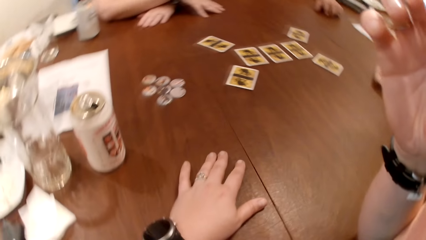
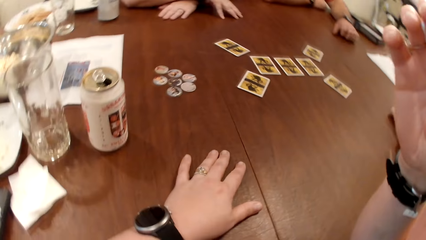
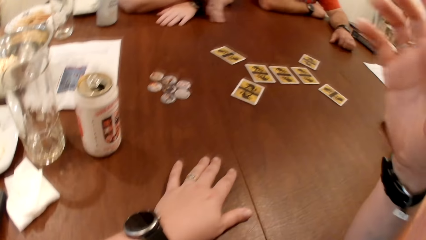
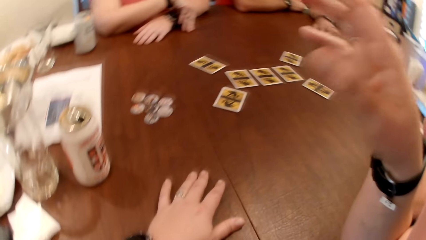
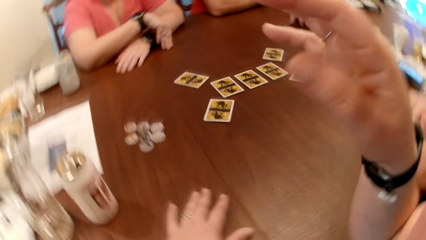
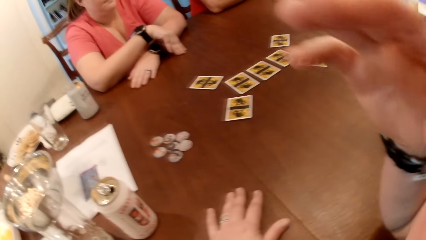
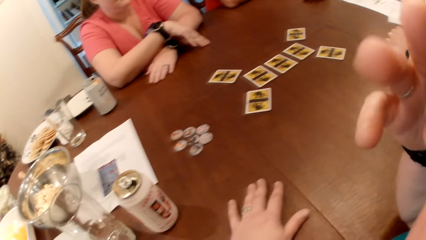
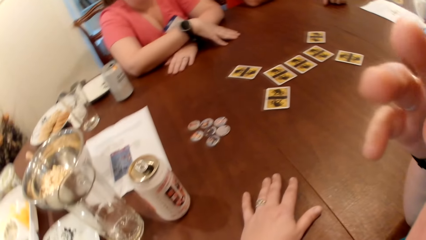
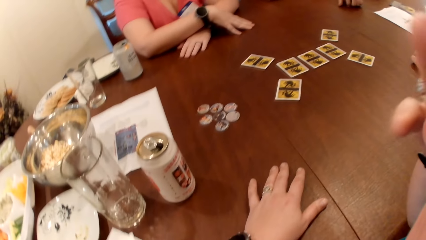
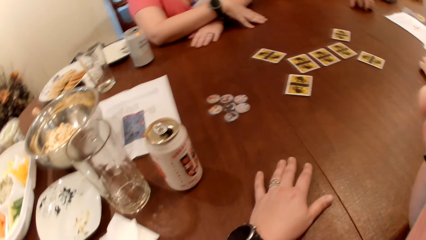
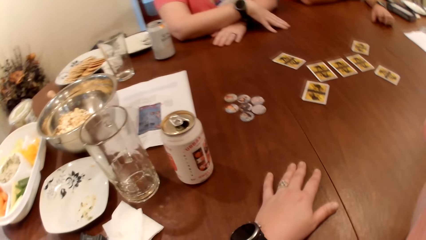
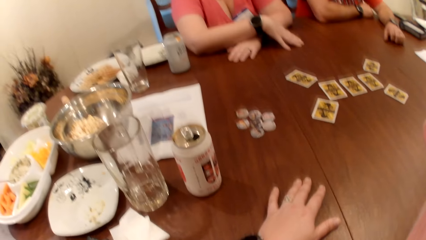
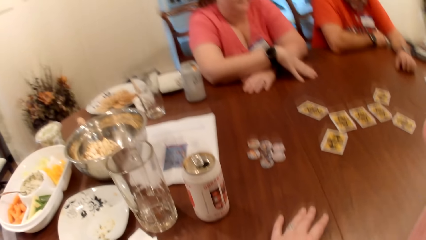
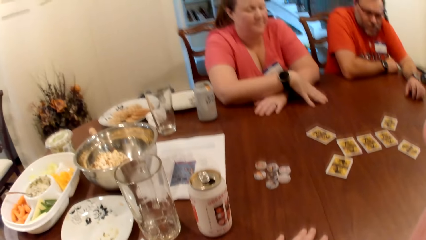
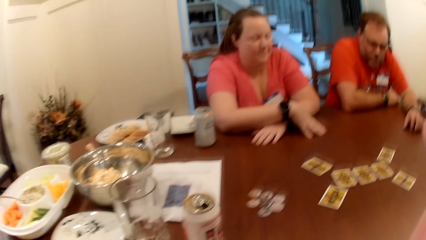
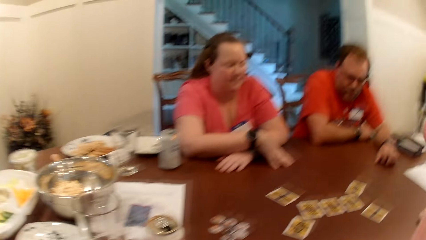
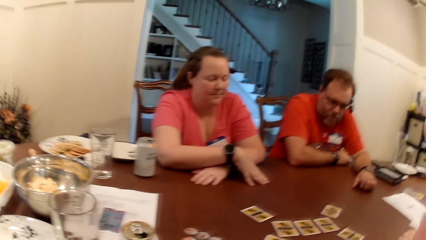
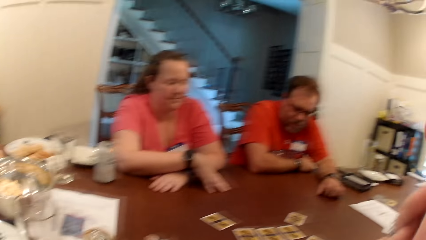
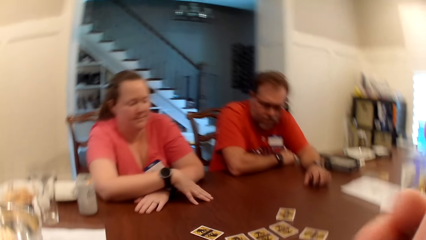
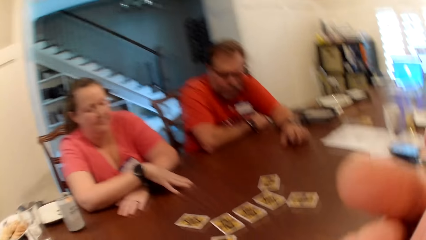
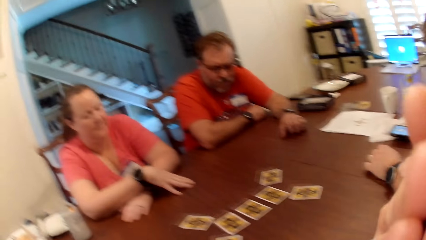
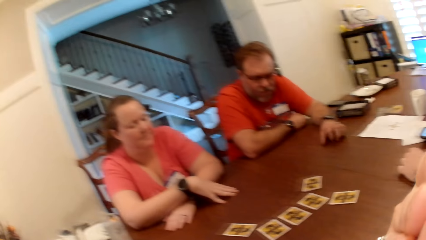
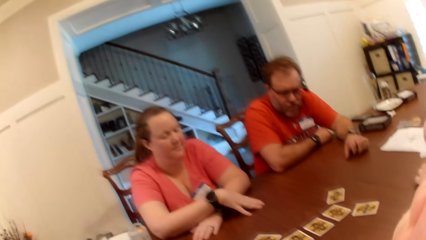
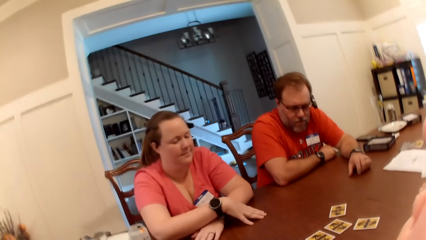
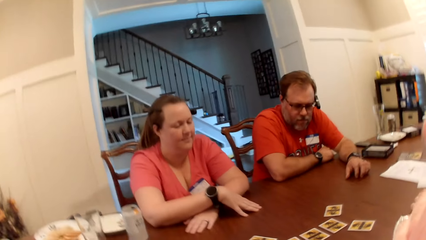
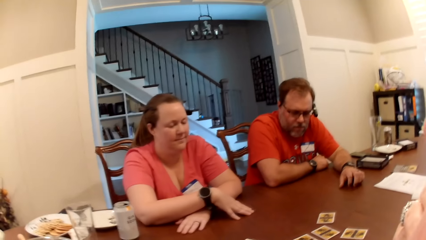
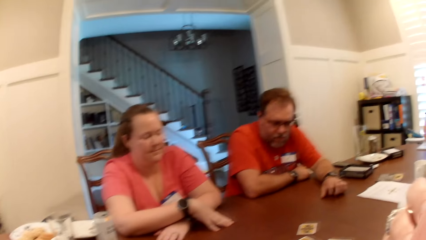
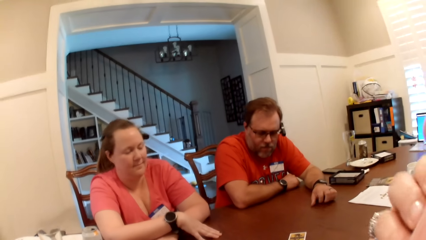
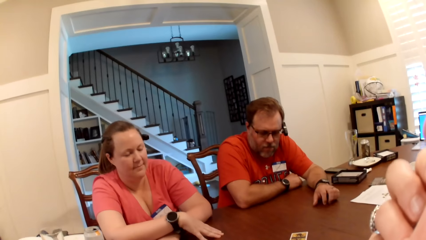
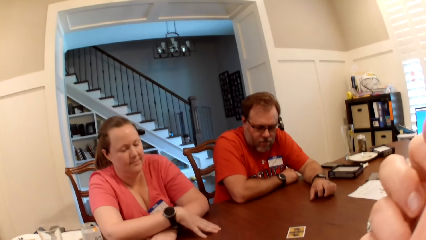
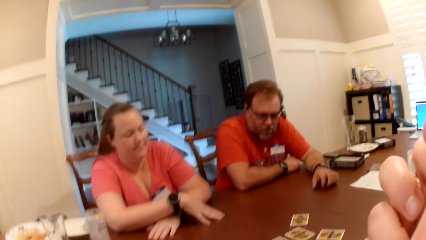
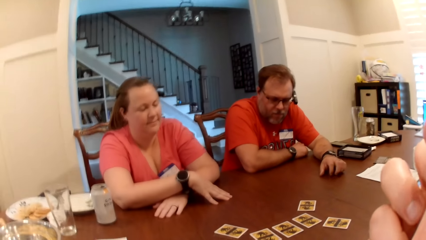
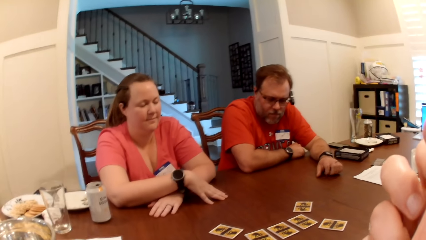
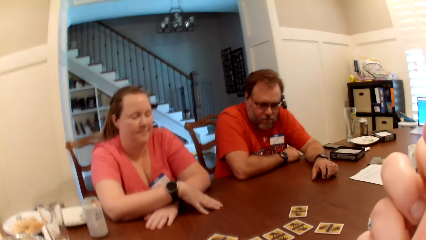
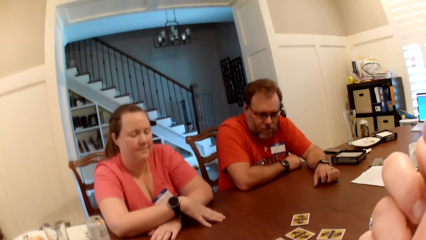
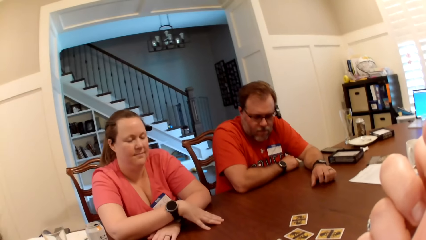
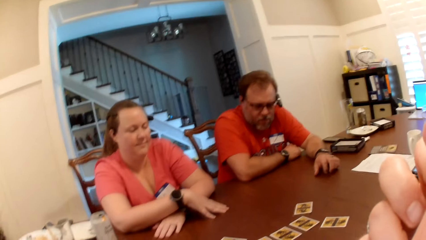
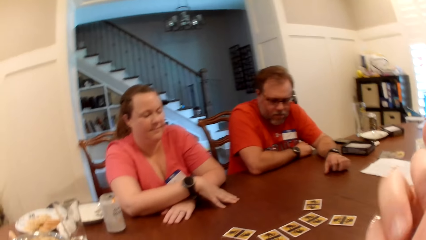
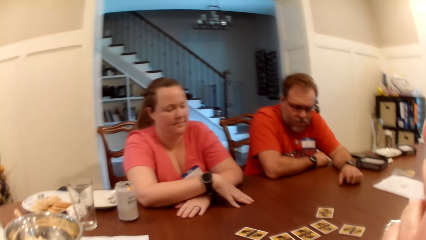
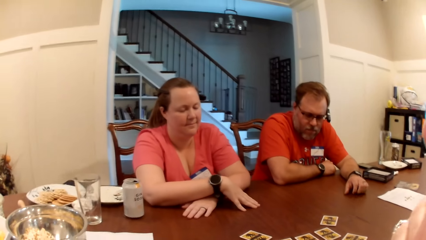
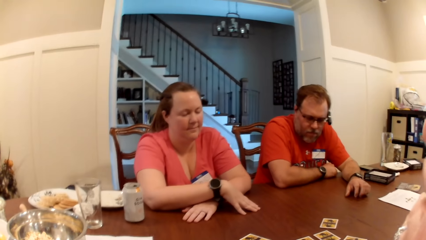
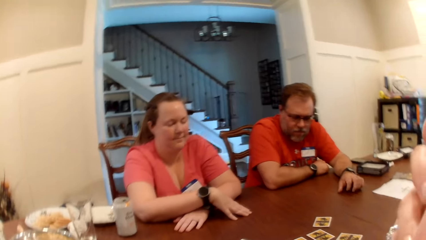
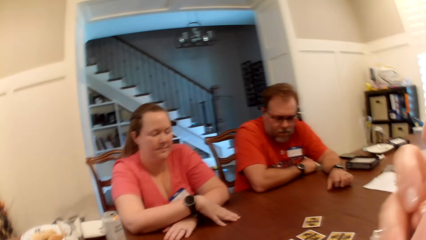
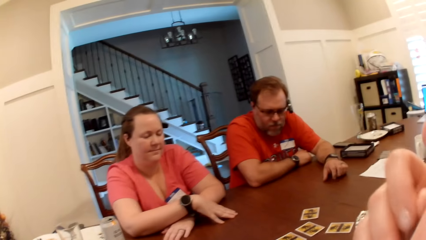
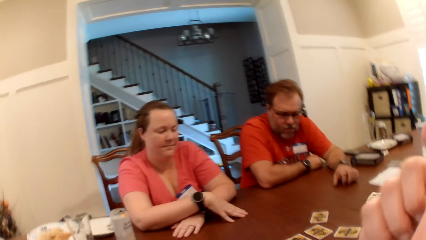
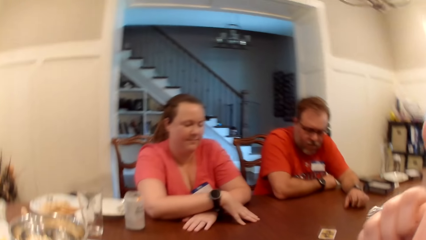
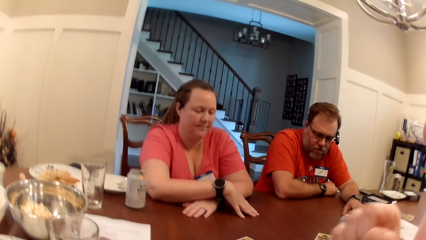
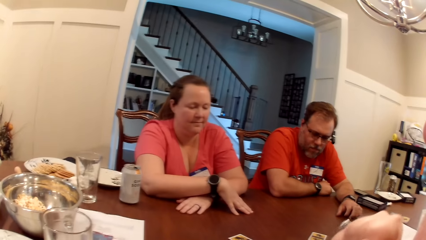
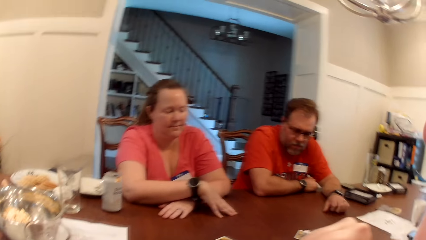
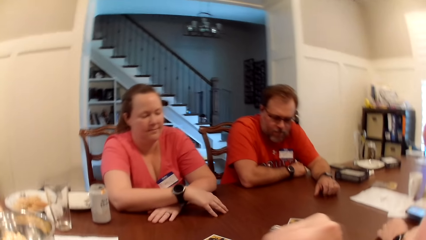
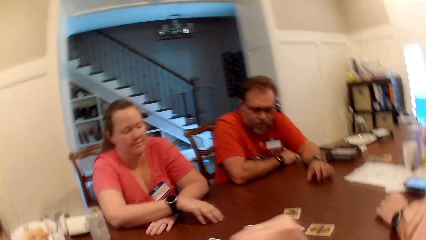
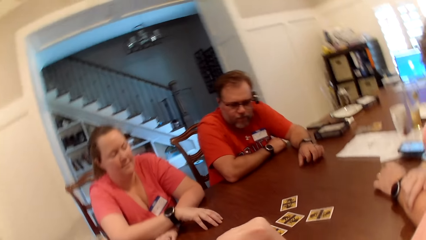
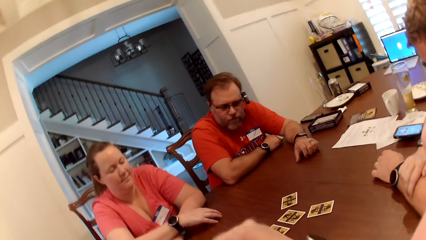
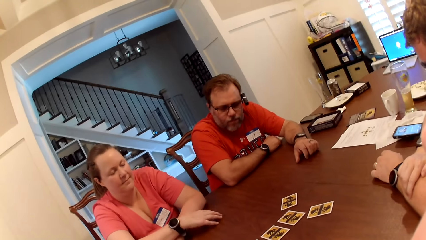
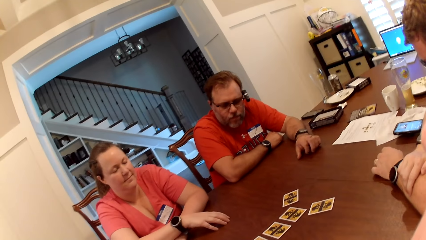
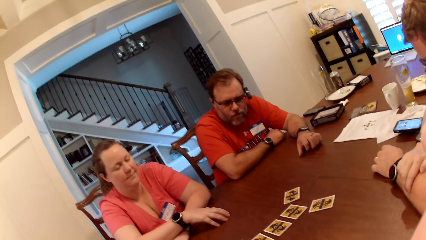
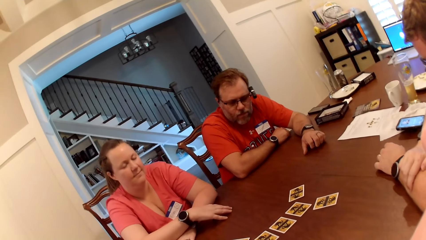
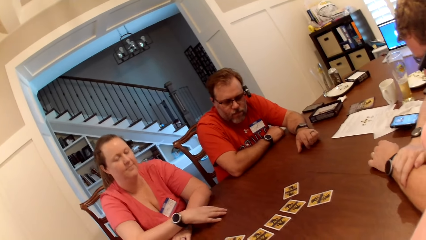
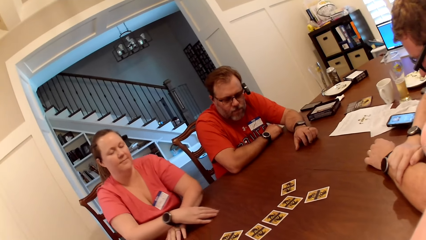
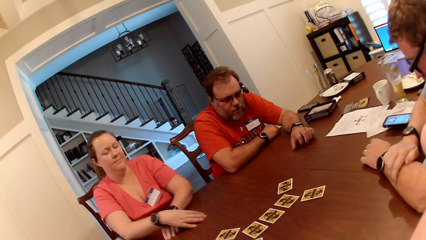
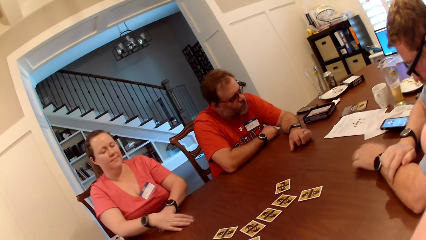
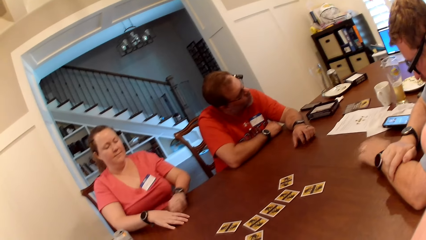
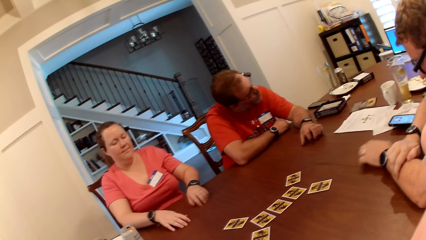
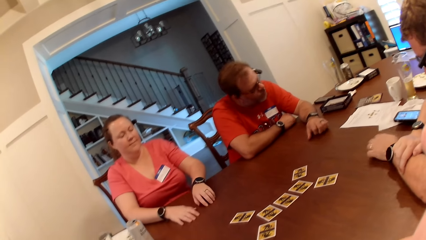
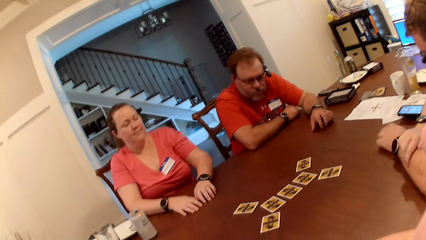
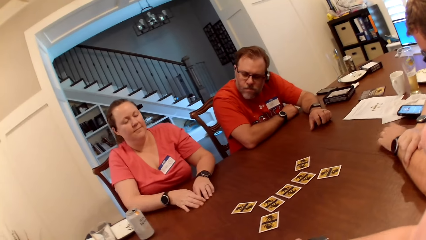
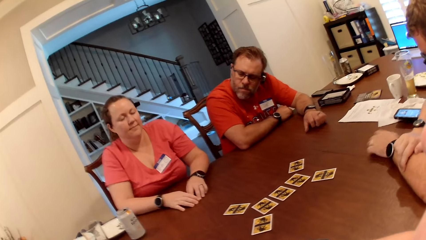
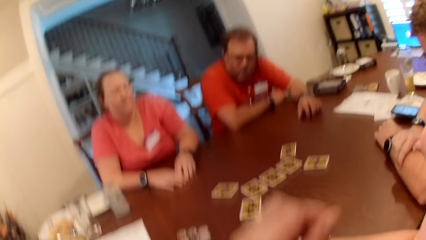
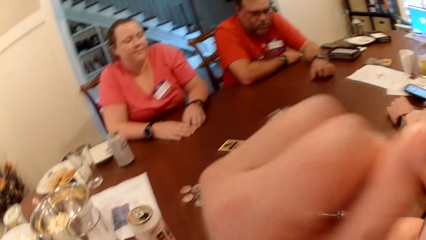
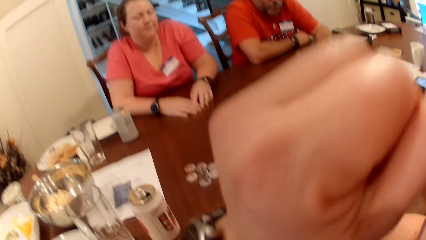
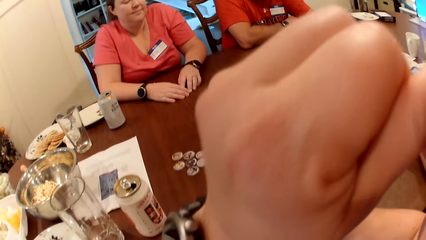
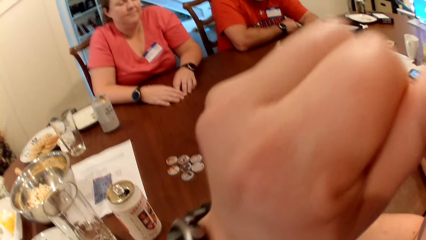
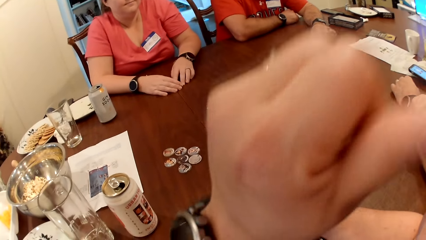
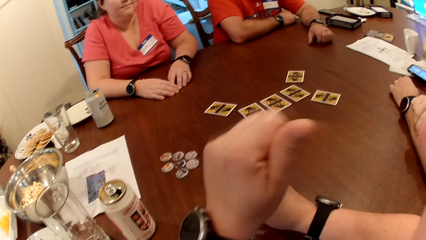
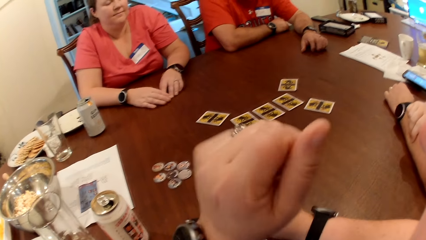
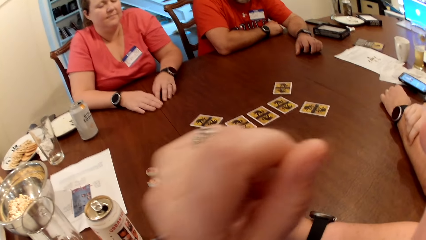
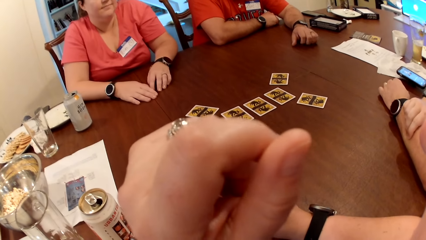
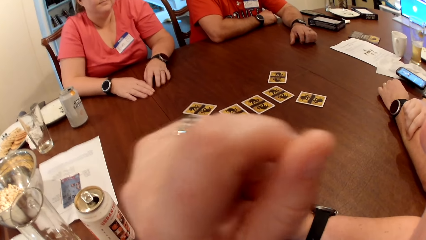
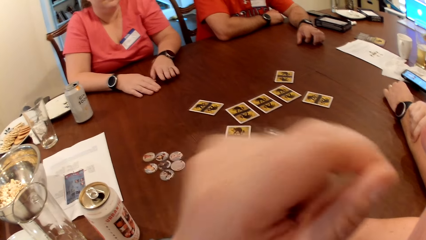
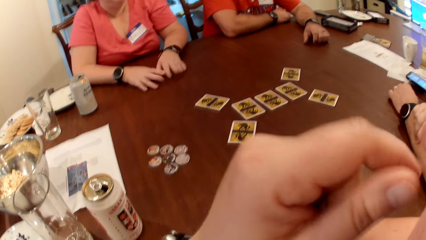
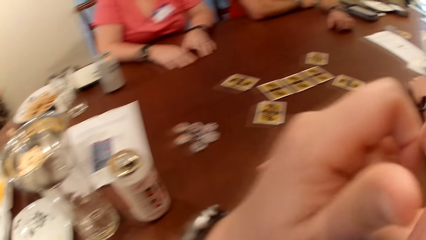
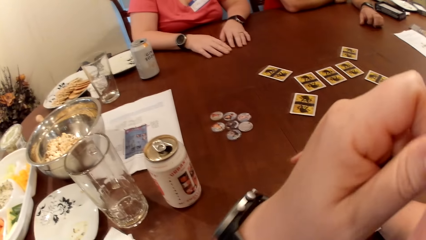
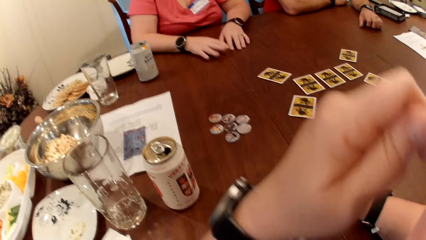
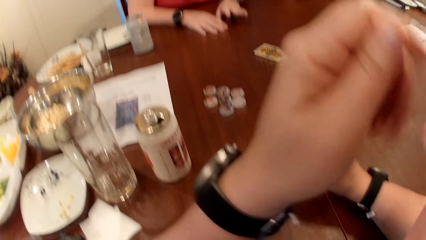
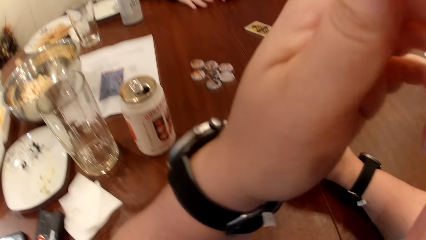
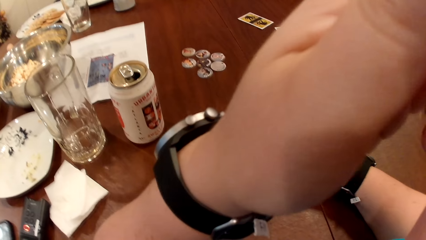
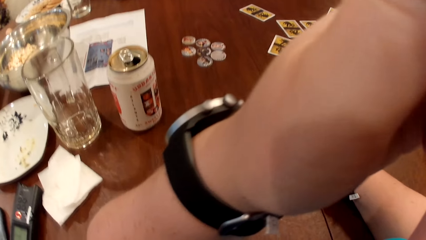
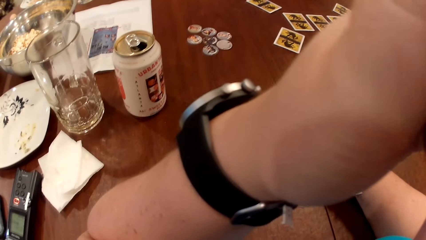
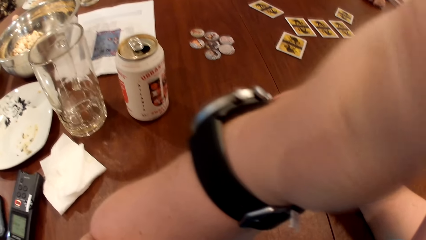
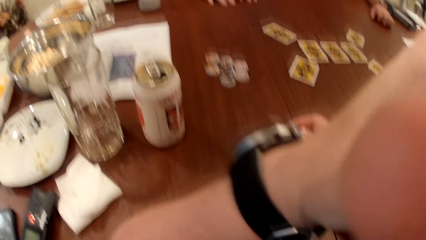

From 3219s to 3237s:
The camera wearer looks around. They raise their hand up. They look around. They raise their hand up.
